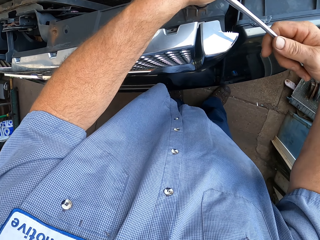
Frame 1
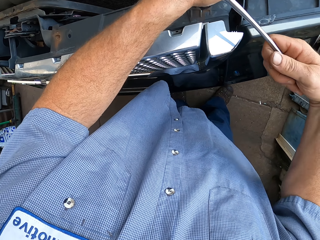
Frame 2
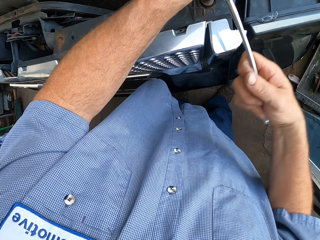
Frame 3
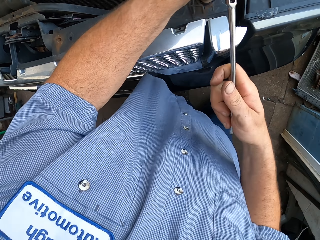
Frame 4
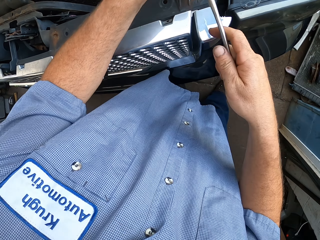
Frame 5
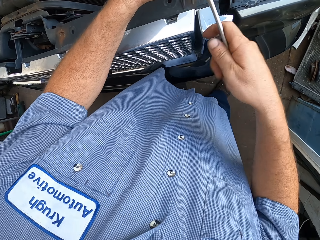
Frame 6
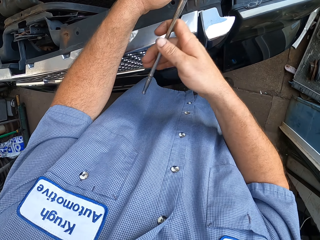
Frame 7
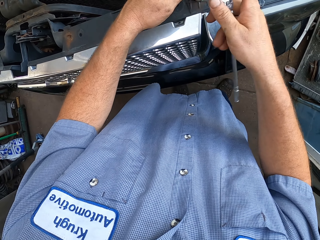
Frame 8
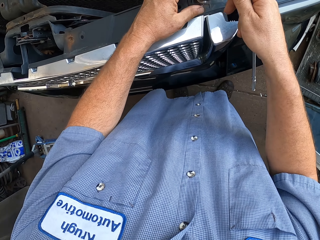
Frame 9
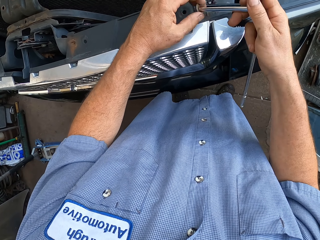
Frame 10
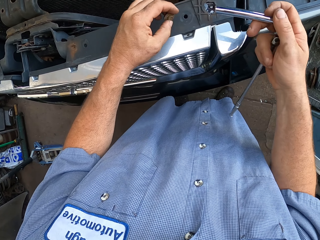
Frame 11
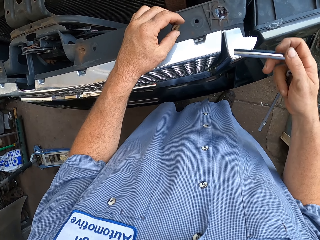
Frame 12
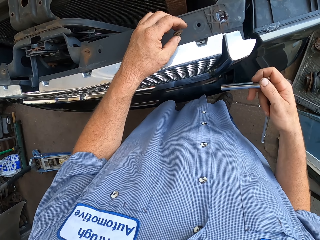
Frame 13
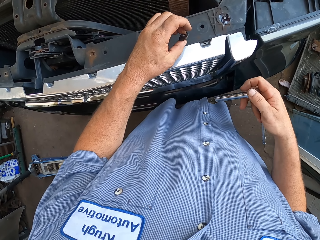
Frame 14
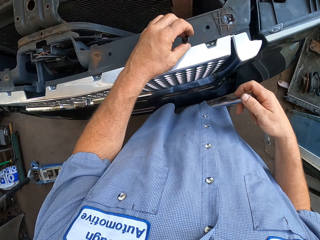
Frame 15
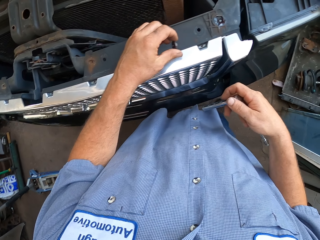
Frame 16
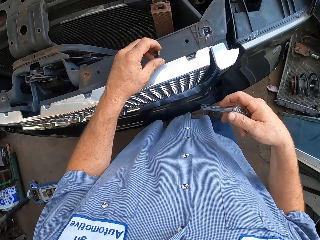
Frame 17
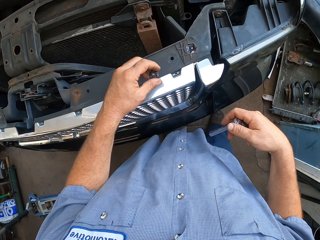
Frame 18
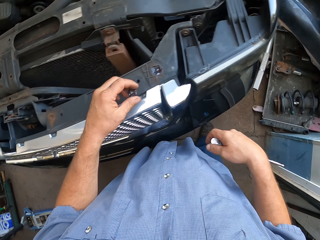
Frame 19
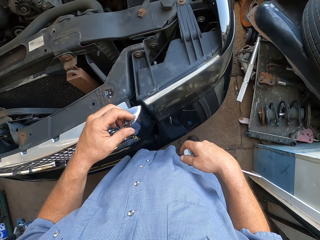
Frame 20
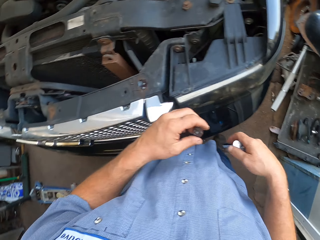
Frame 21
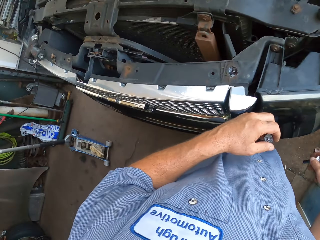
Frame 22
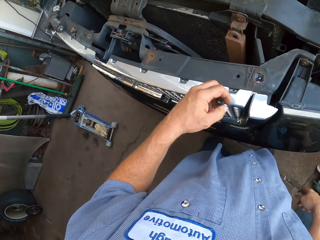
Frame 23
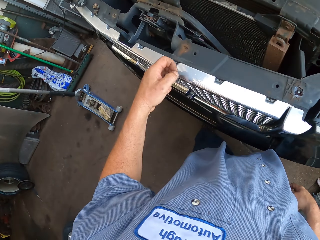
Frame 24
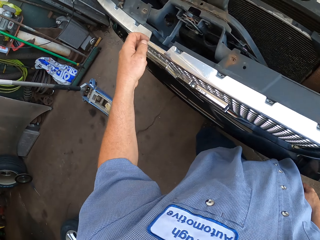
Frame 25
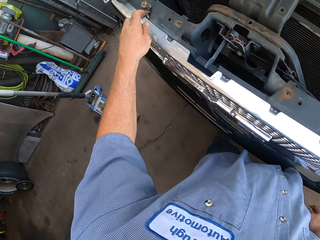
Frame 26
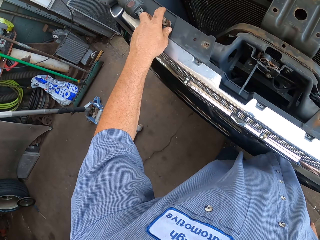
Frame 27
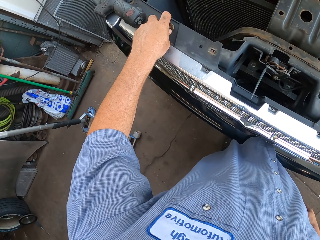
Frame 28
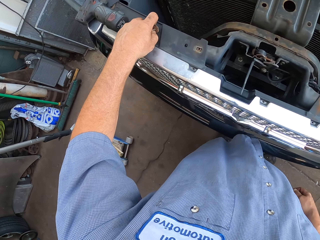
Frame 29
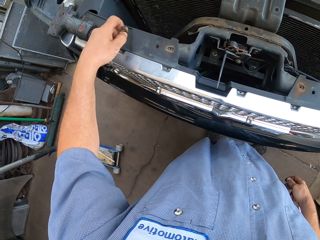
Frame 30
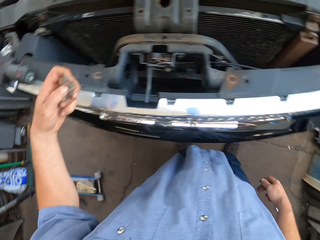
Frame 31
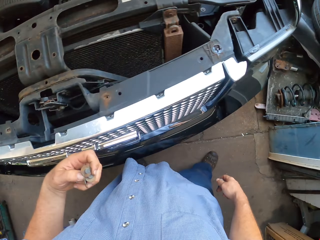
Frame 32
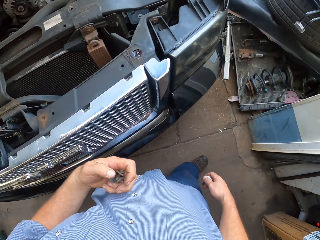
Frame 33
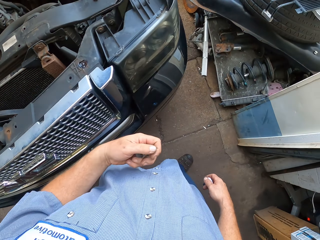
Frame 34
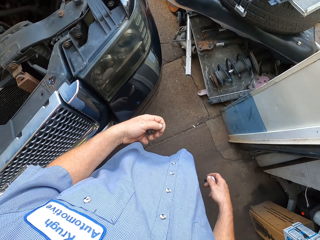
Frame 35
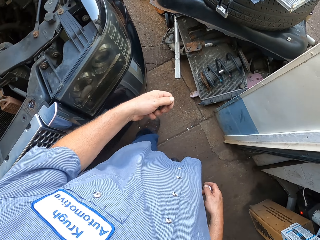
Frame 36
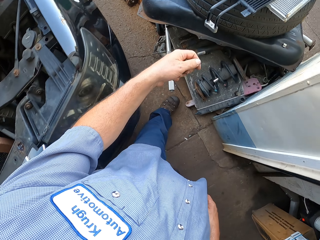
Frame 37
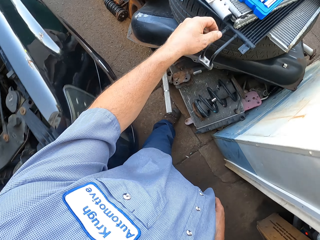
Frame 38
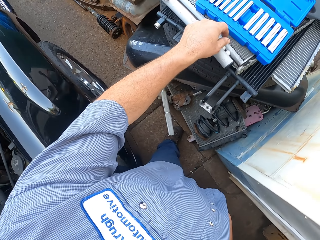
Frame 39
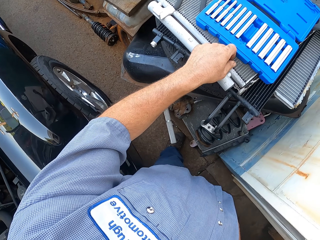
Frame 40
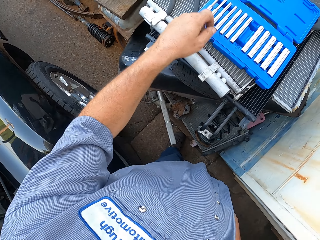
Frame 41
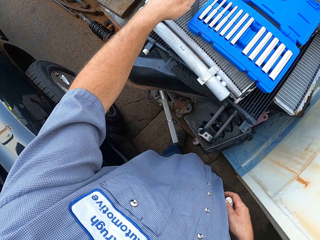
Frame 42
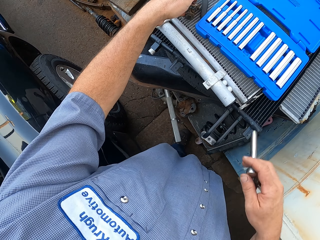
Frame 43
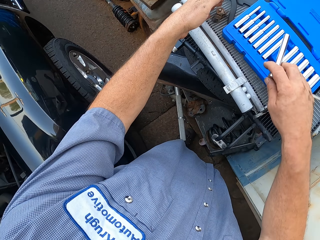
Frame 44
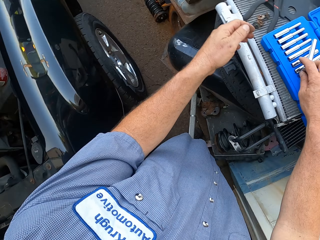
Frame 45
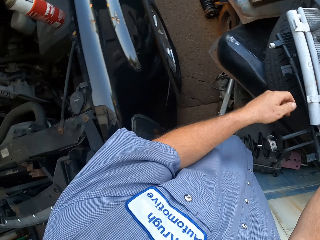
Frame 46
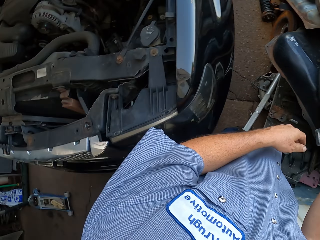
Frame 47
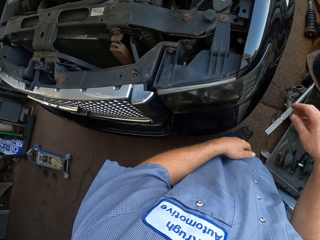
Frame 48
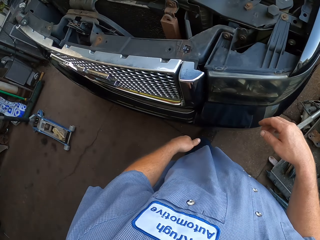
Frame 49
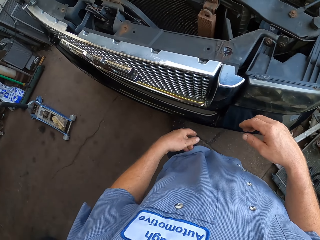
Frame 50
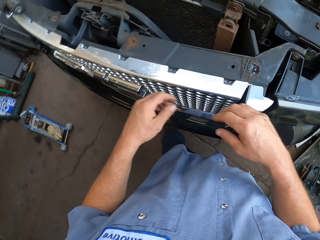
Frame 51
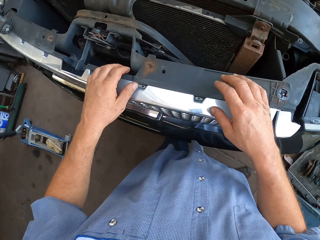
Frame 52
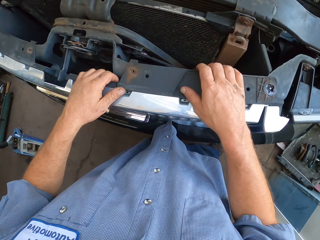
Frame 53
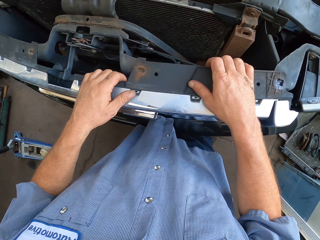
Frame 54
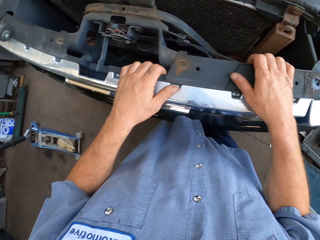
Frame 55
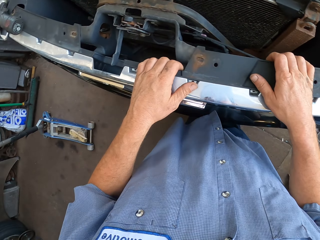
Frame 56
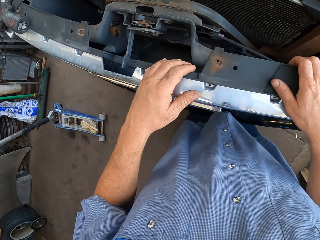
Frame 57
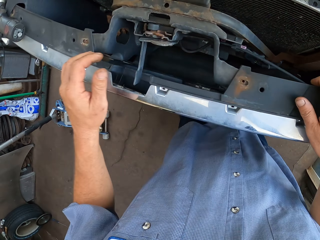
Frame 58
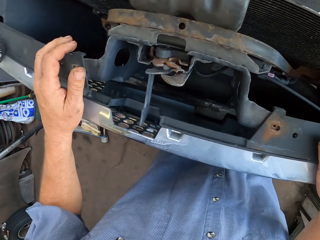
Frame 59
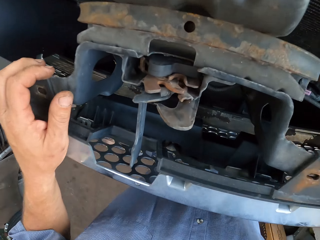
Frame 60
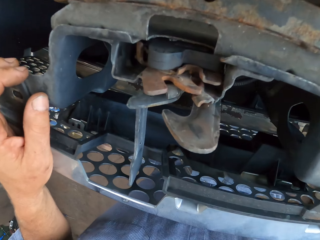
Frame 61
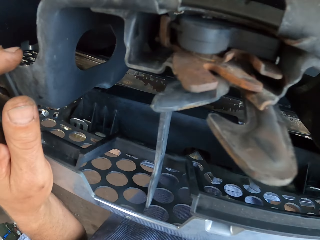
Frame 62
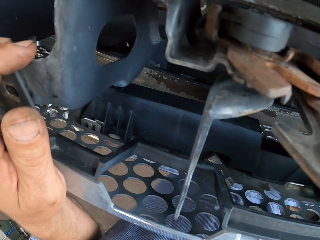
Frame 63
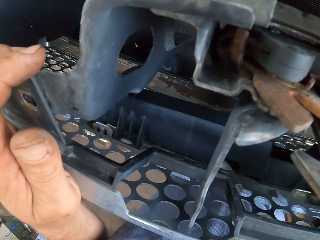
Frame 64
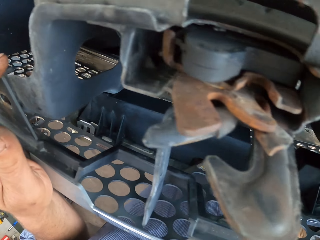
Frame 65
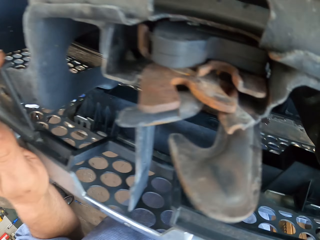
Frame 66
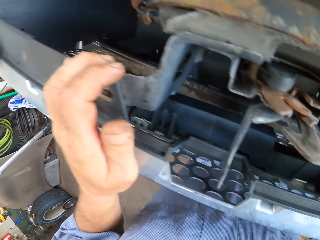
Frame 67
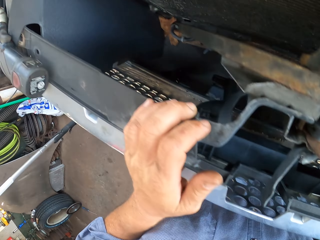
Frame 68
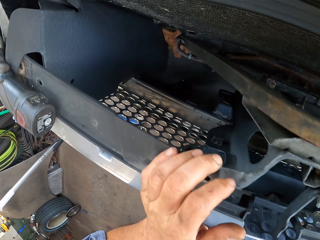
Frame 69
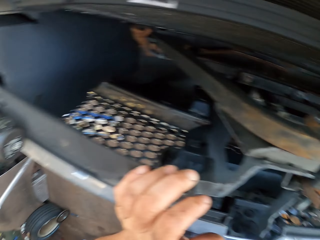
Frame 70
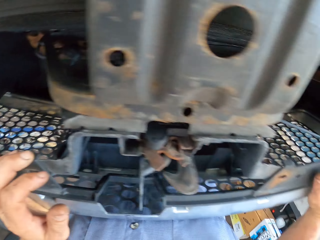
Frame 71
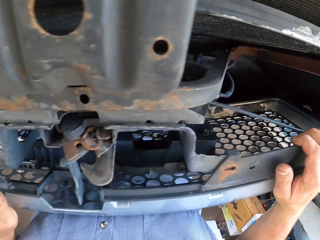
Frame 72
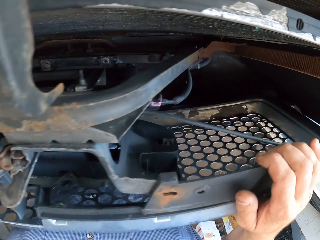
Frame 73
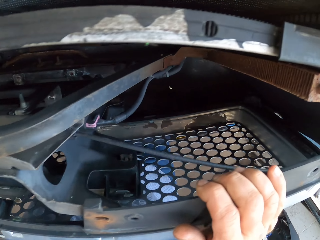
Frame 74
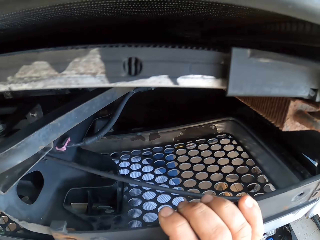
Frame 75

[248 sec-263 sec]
The camera wearer unscrews a nut with a spanner. They remove the nut. They pick up the nuts. They walk on the floor. They put down the nuts and the spanner on a filter. They turn around. They shake the grill and pull the car grill. They bend over. They look at the engine.

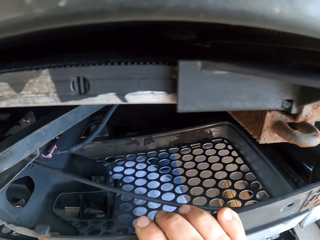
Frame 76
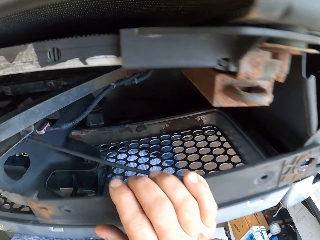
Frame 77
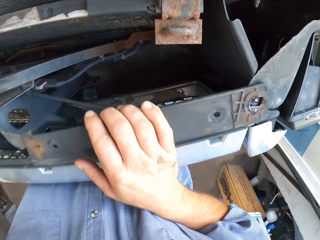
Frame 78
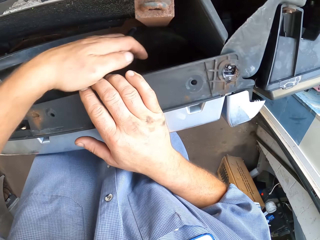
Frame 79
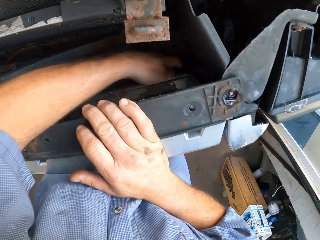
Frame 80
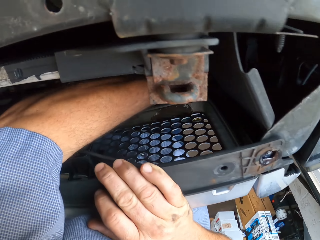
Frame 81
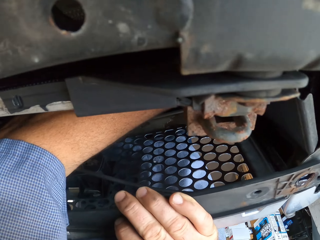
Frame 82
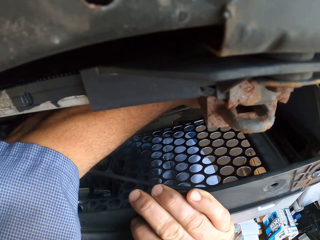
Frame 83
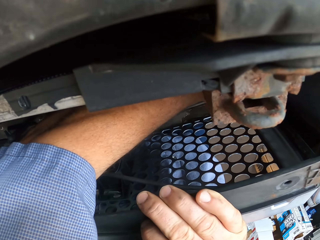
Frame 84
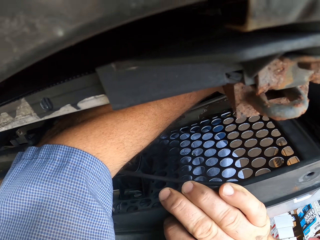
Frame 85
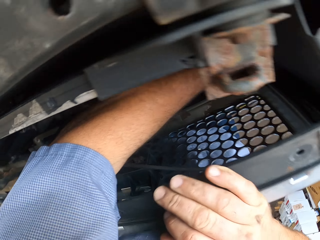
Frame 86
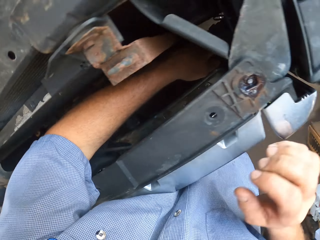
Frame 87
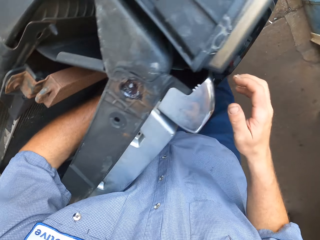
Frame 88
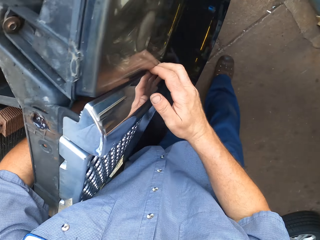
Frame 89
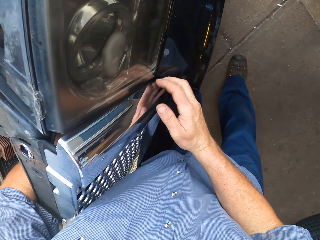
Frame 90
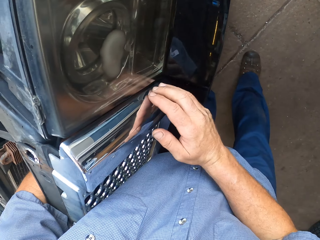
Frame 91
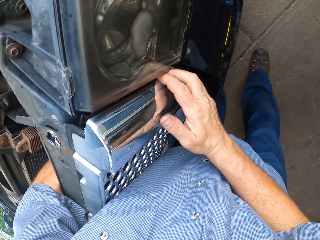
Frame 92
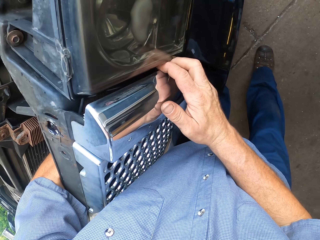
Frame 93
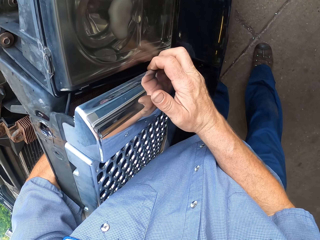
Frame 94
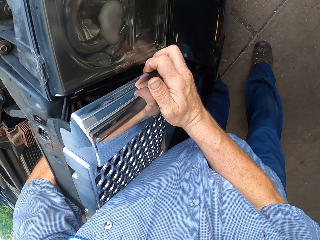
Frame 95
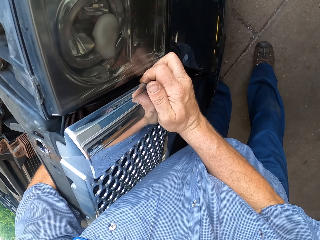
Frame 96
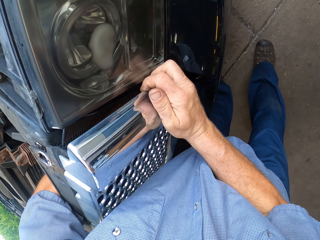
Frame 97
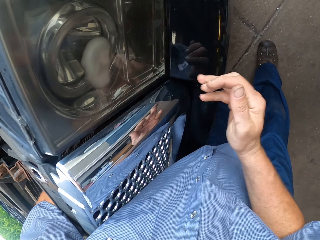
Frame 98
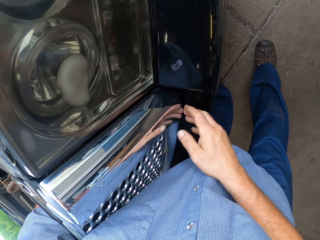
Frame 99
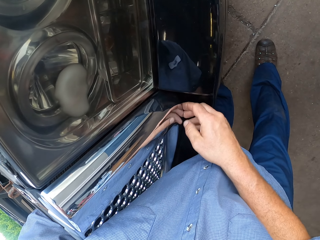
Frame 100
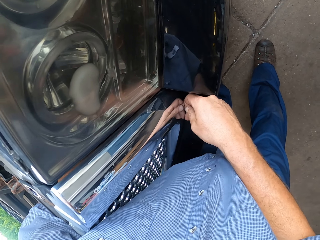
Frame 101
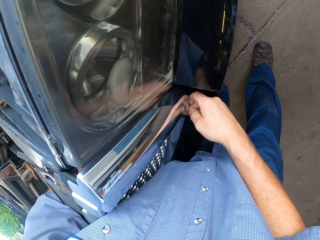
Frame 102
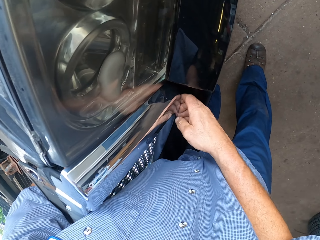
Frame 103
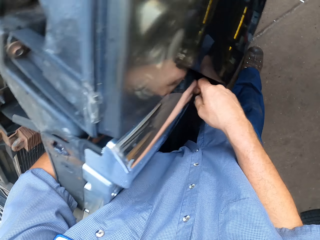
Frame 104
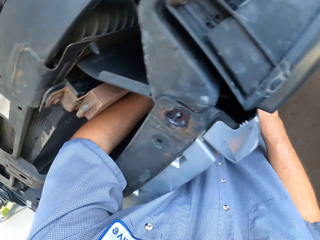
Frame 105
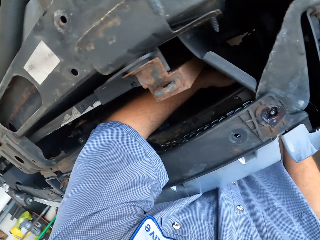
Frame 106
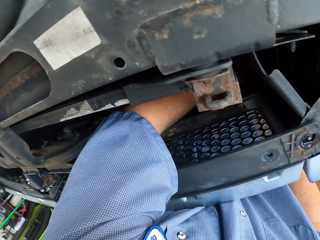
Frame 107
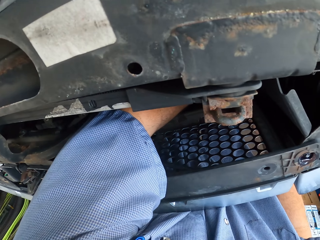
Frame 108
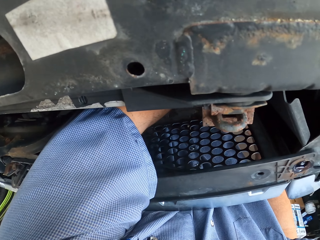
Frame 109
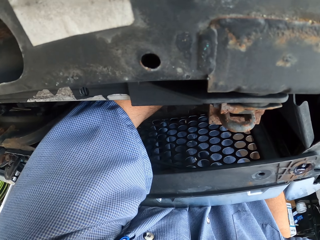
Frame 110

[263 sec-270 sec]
The camera wearer puts his hand inside the car, in the engine. He removes the grill.
